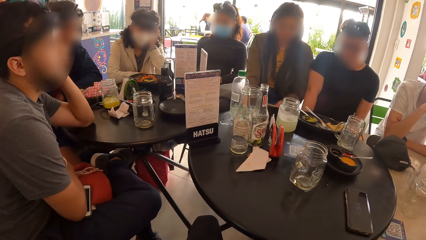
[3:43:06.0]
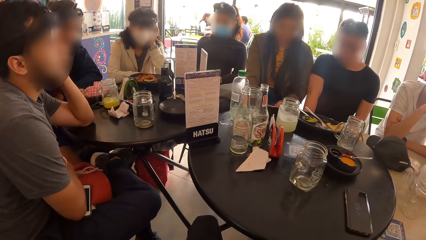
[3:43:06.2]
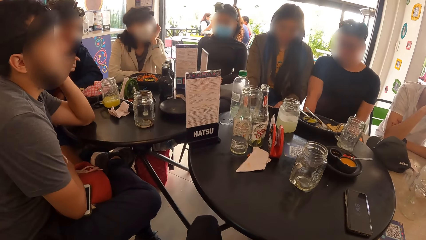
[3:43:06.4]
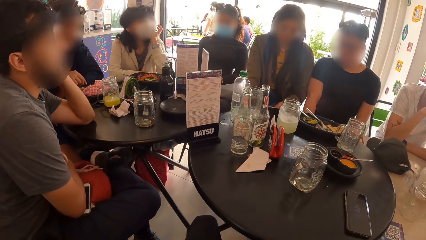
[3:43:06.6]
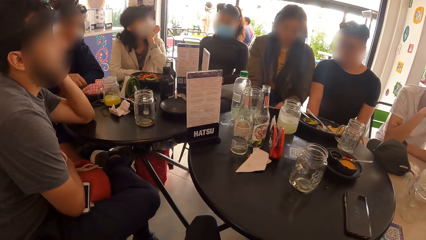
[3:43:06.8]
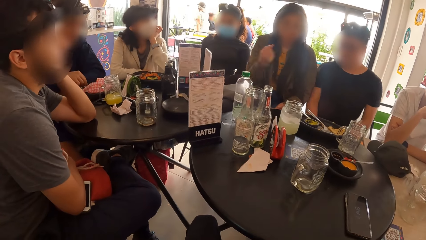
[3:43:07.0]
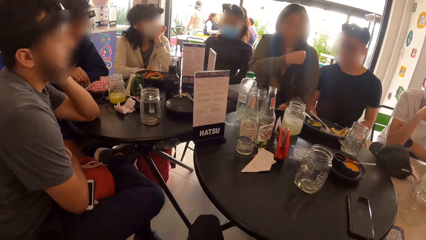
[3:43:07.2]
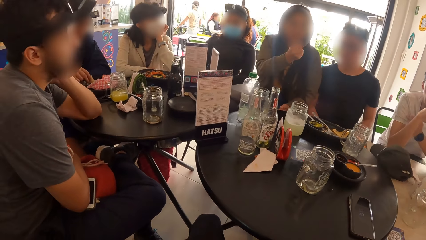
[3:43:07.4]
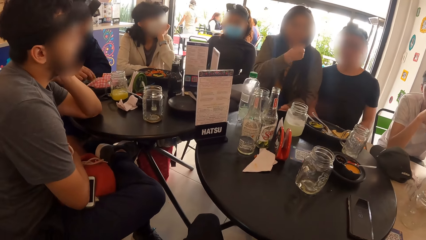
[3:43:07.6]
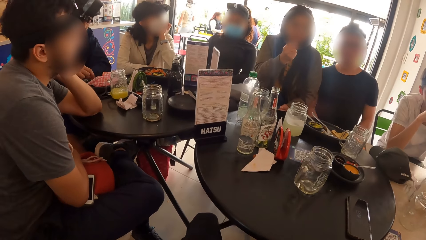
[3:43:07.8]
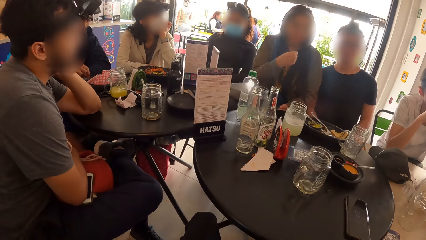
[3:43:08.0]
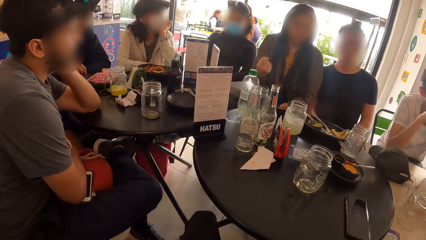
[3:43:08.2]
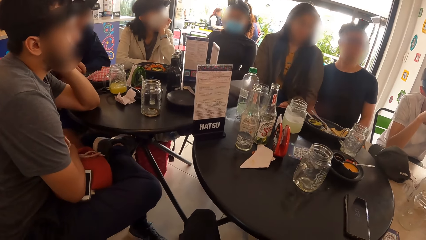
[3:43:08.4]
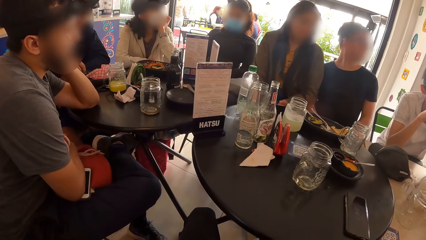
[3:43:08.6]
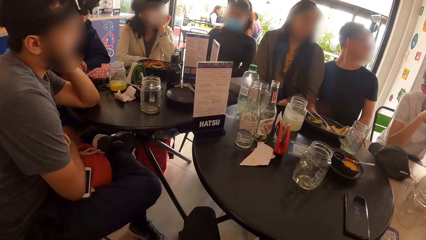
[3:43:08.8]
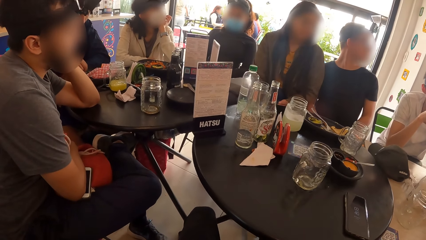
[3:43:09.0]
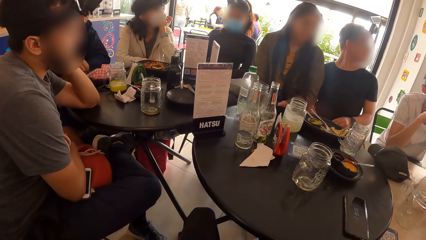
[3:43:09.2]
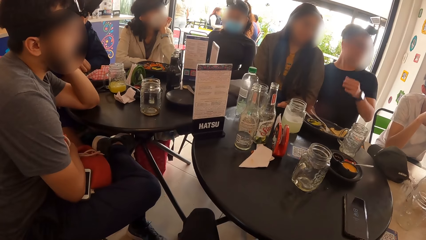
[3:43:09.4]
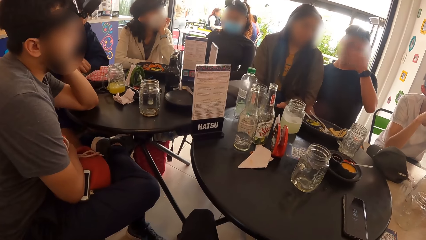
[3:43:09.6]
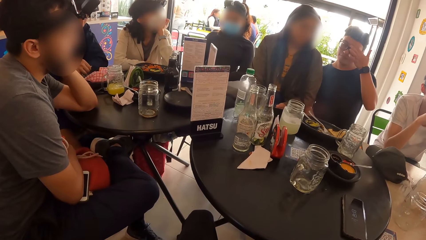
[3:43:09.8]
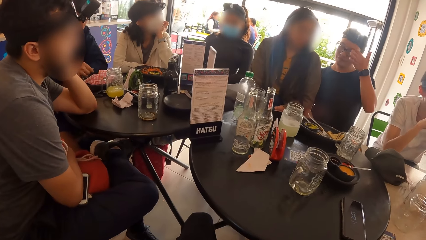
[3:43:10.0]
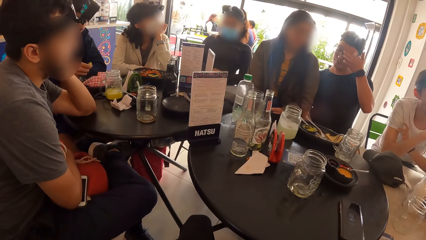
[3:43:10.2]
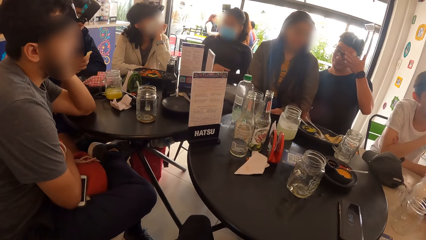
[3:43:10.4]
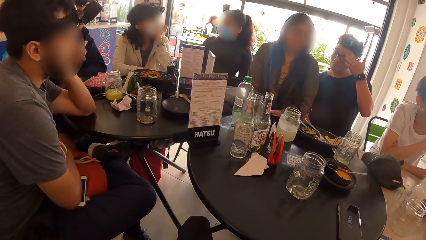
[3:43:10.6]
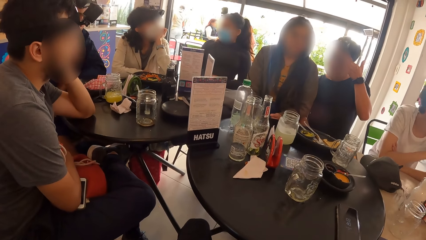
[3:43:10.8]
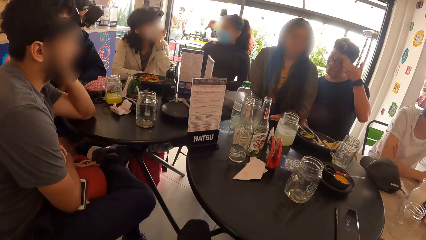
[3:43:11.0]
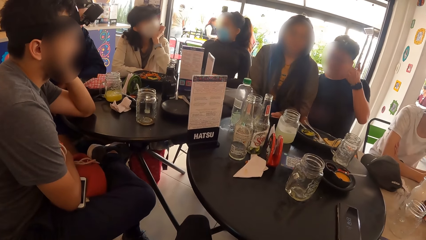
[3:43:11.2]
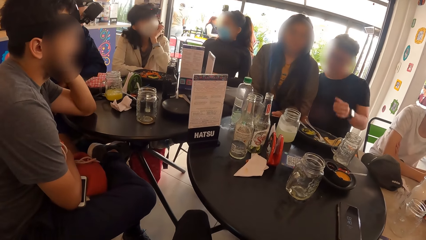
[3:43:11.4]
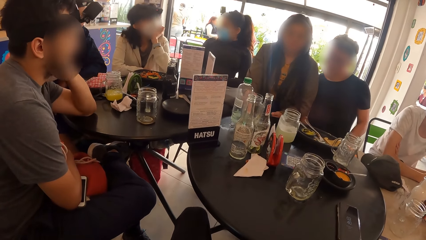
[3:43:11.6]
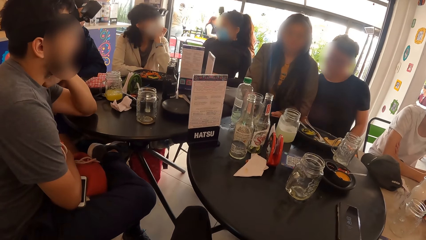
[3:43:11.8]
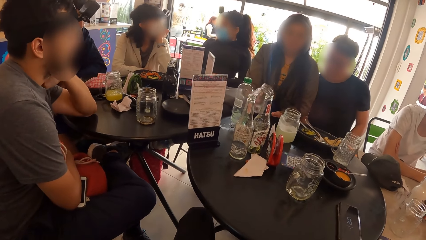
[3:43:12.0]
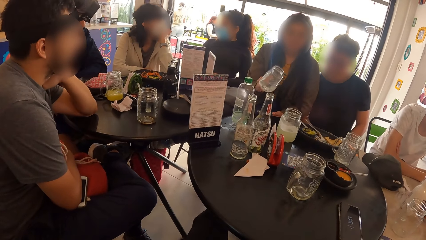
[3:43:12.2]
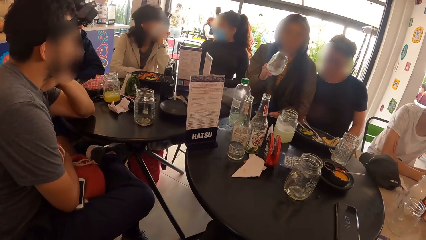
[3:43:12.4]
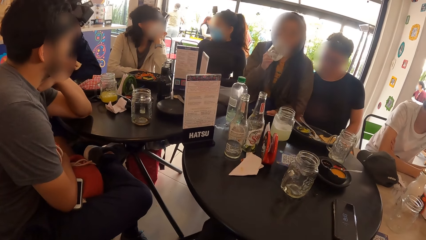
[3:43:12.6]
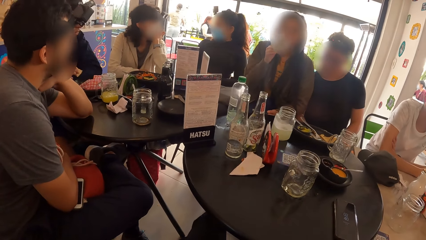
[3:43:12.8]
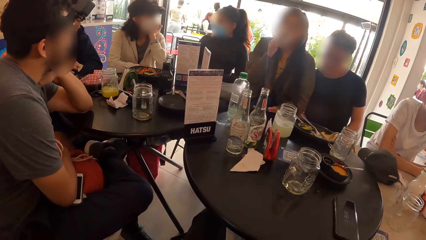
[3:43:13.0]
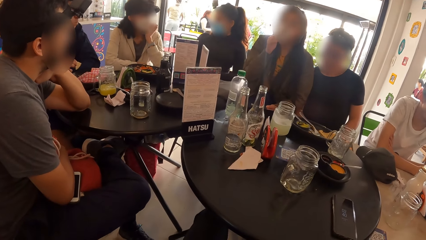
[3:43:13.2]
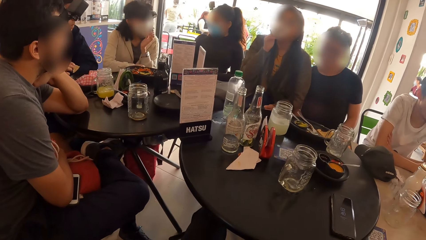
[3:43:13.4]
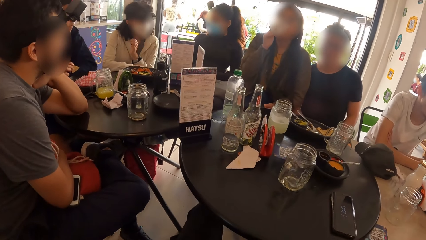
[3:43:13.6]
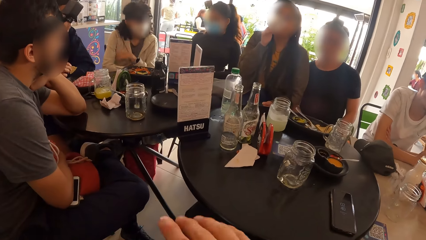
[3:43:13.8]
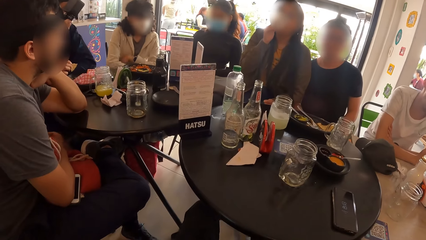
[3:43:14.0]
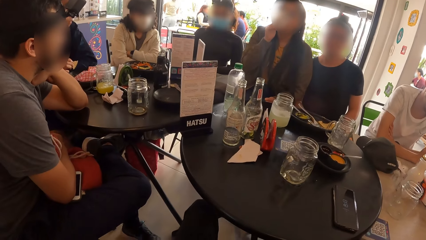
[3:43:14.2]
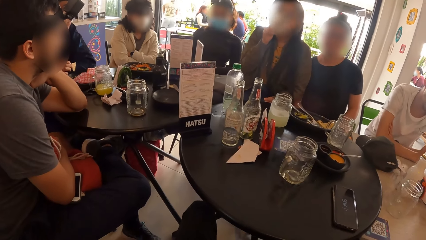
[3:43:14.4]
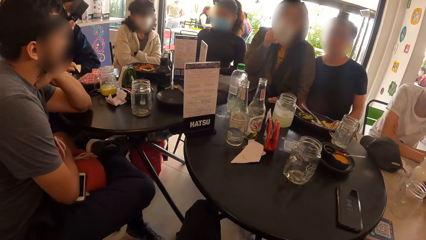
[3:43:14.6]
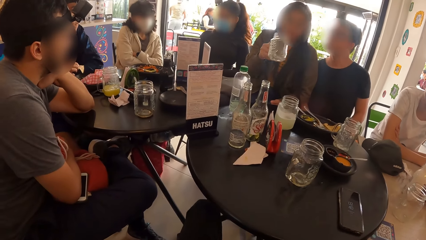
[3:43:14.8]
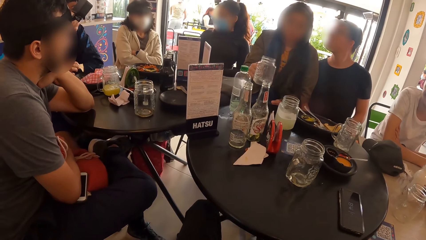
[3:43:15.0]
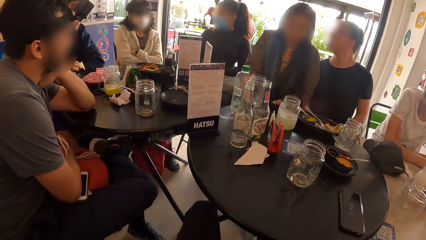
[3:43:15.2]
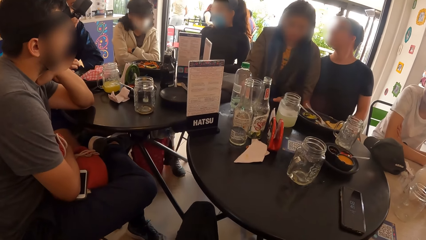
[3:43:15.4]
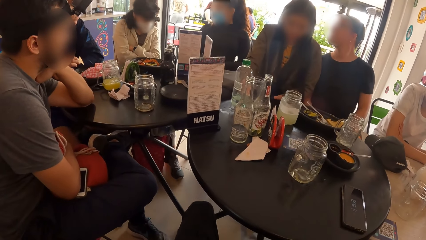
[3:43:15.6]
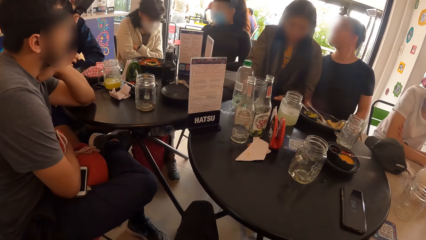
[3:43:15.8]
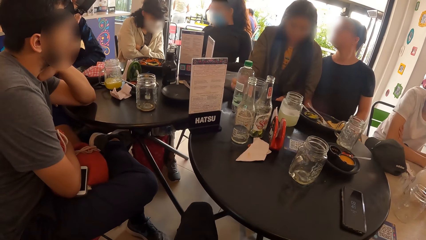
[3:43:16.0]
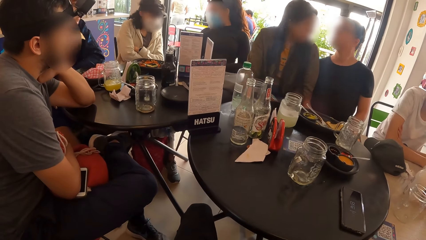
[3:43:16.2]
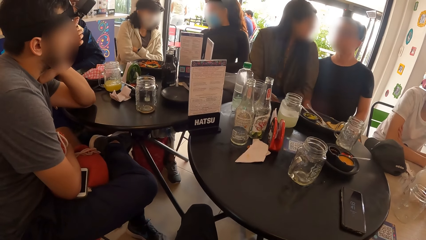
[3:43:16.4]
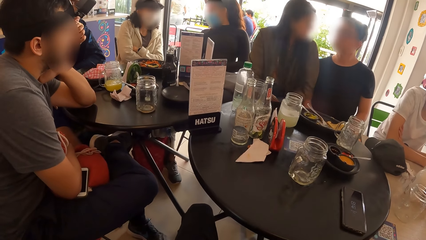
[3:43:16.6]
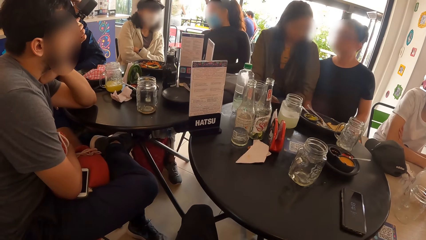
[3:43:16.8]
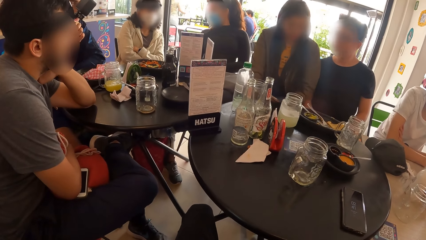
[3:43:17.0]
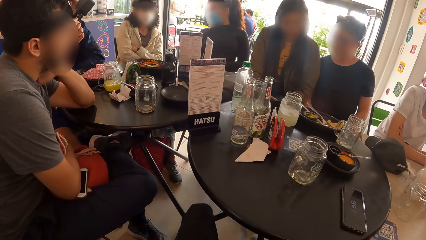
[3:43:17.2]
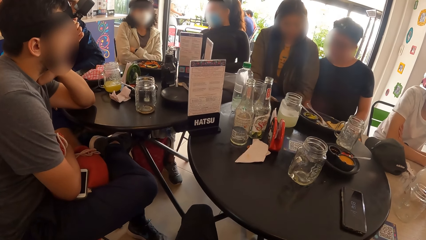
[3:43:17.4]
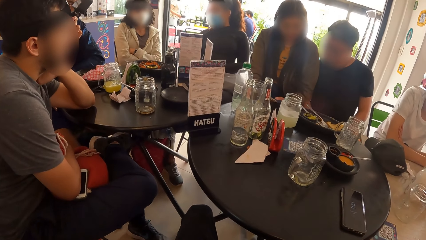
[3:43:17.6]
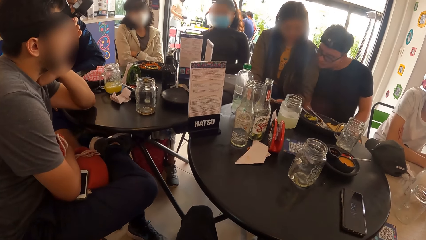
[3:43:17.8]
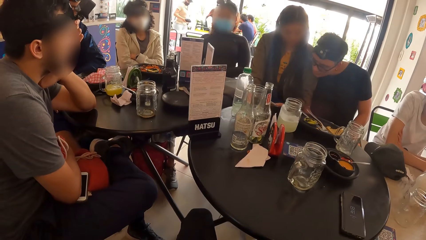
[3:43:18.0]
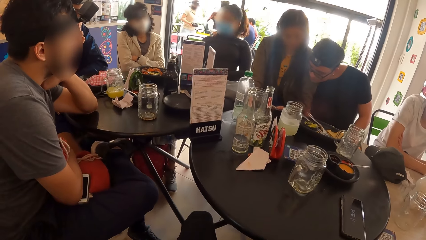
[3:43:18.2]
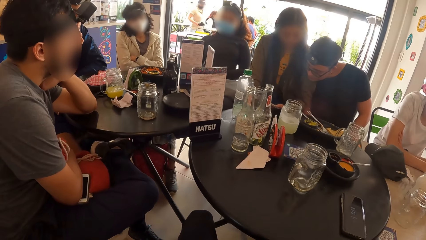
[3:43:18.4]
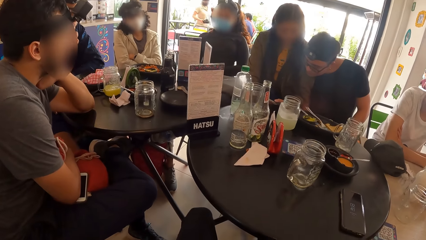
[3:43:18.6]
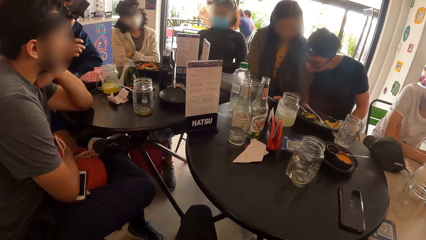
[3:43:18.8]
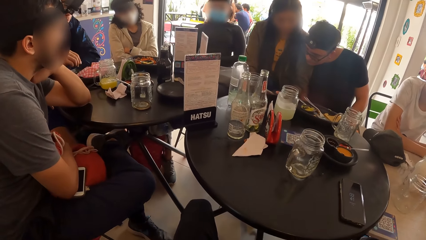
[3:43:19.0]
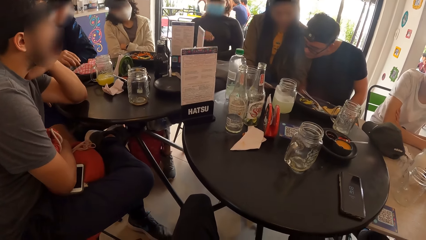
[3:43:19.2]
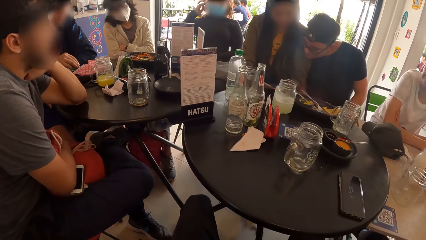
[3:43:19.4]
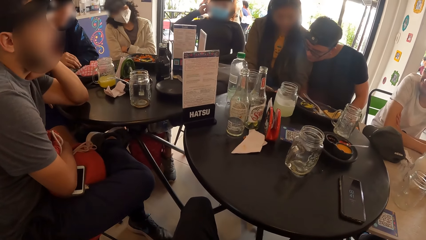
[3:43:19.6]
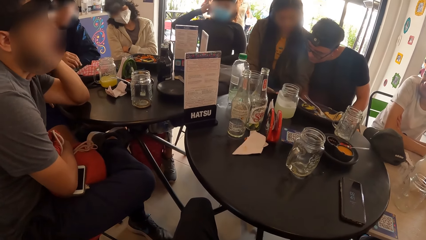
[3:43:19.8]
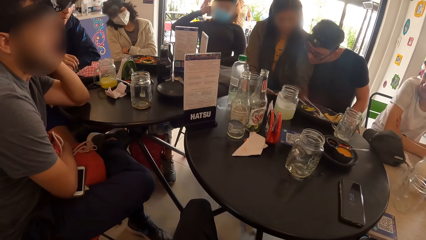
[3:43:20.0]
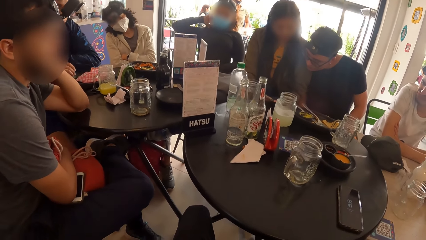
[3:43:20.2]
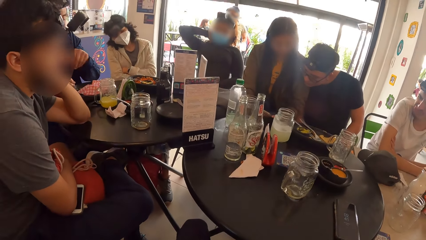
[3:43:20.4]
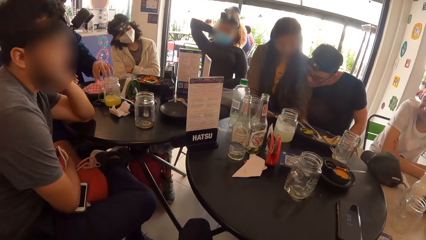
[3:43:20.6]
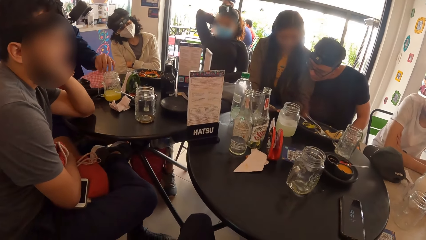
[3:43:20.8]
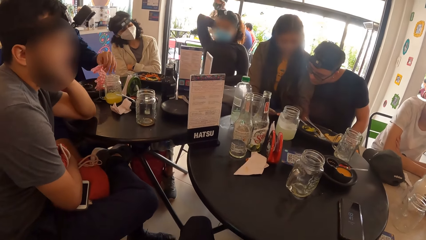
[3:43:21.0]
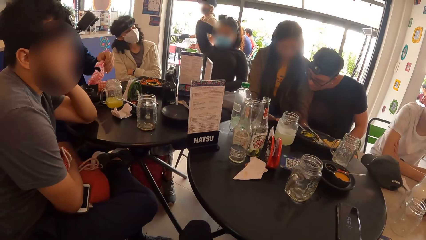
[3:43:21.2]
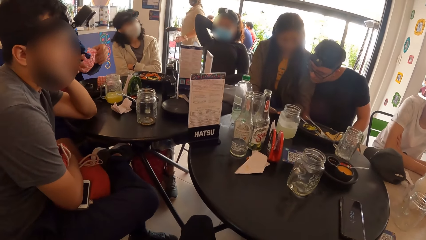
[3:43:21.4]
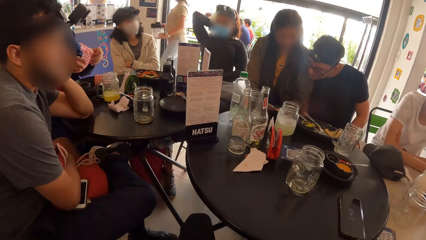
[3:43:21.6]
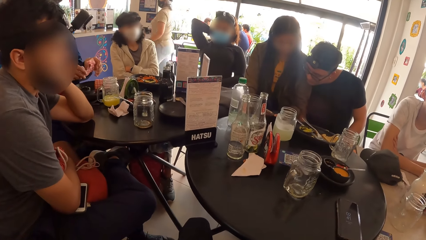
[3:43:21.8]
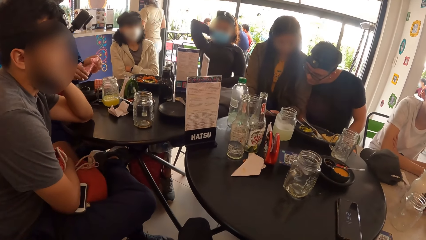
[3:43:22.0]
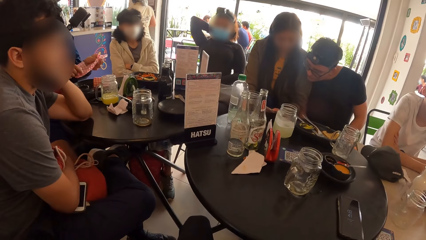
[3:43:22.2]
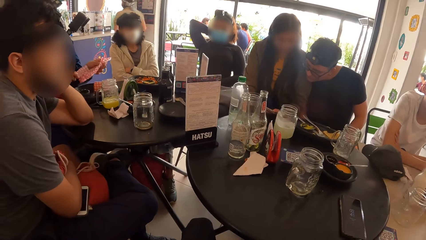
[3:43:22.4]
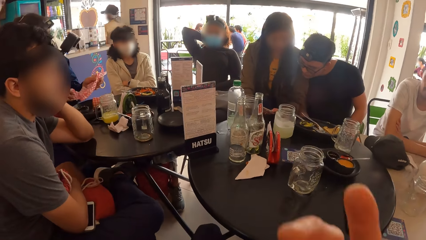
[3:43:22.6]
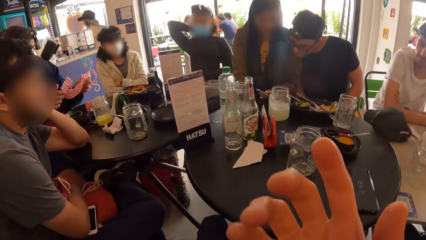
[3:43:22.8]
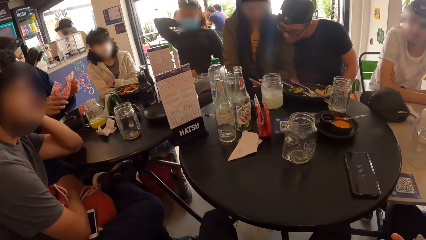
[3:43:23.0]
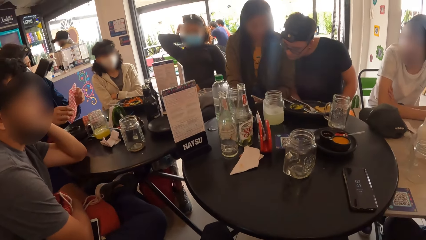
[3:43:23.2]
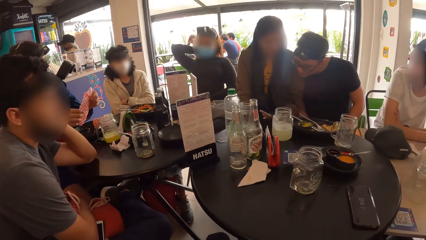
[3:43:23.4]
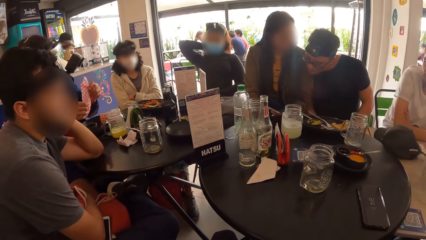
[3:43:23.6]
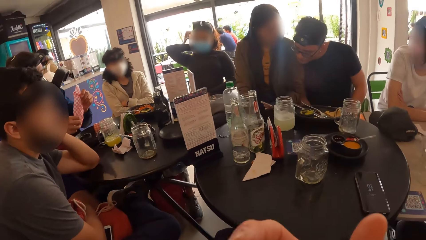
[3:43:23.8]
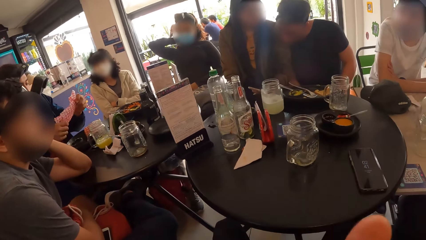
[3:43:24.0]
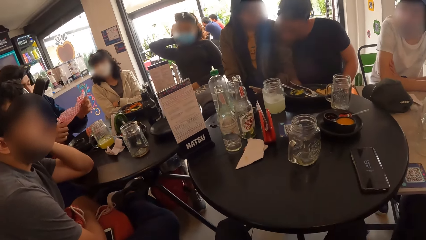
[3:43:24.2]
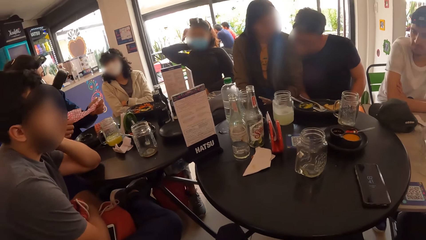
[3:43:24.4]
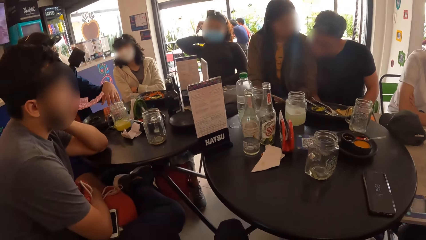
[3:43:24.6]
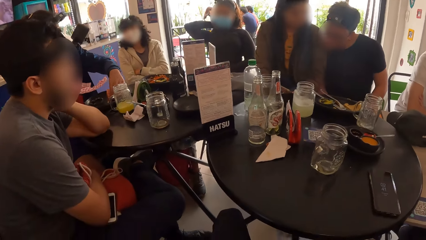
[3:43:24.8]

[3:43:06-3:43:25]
The woman interacts with the group of people. The man touches his face with his left hand. The woman picks the jar of beer from the table with her right hand. The woman drinks from the jar of beer in her right hand. The woman drops the jar of beer on the table with her right hand. The woman interacts with the man. Another man picks a wrap on the table with his left hand. The other man passes the wrap from his left hand to his right hand. The camera wearer interacts with the group of people.
